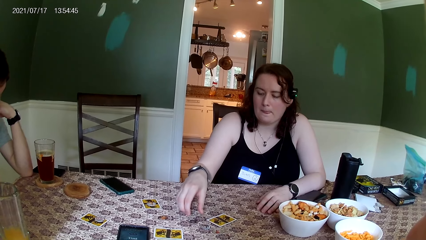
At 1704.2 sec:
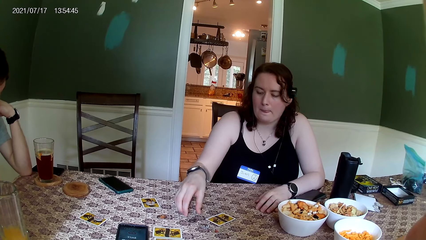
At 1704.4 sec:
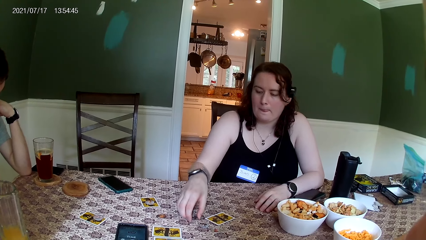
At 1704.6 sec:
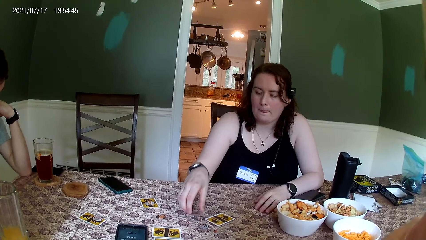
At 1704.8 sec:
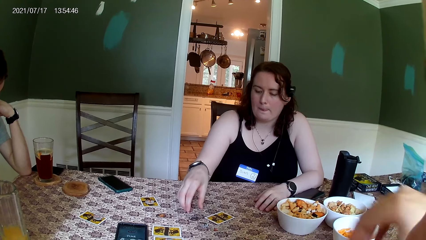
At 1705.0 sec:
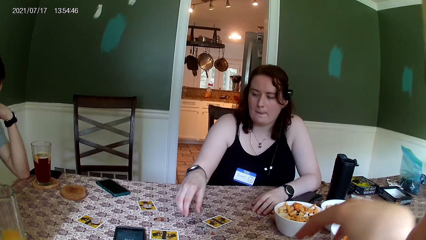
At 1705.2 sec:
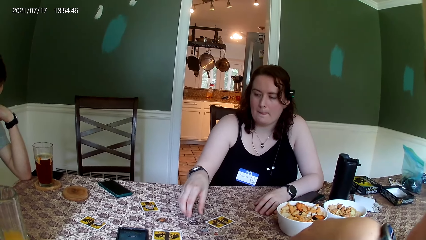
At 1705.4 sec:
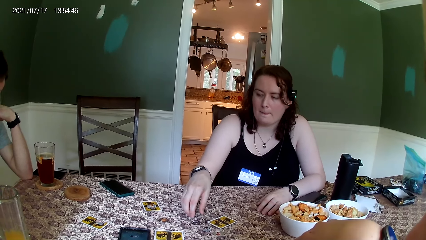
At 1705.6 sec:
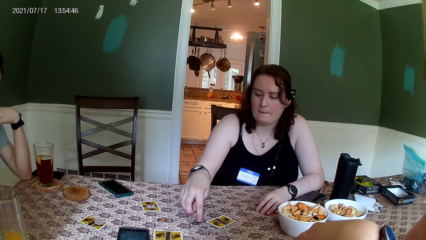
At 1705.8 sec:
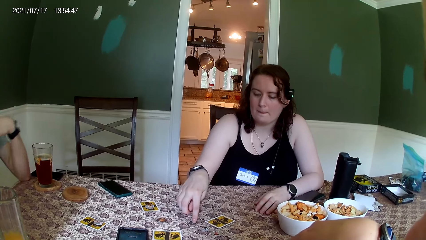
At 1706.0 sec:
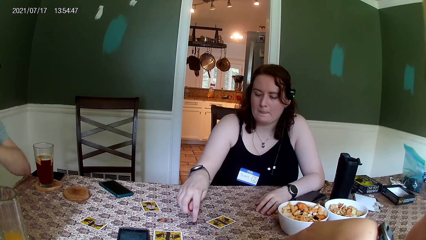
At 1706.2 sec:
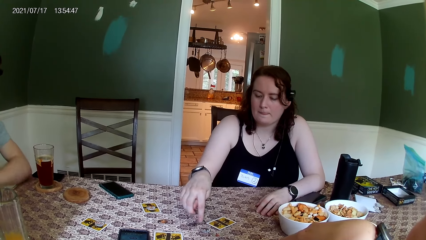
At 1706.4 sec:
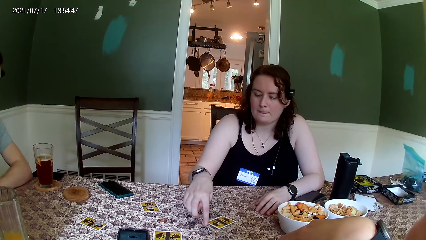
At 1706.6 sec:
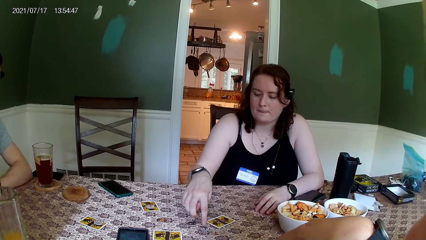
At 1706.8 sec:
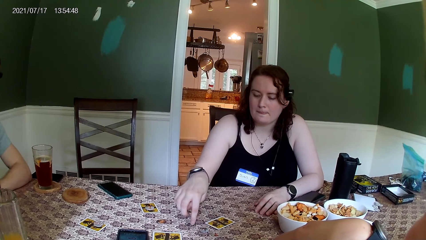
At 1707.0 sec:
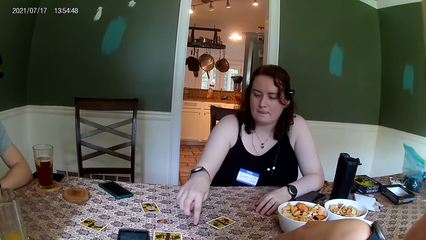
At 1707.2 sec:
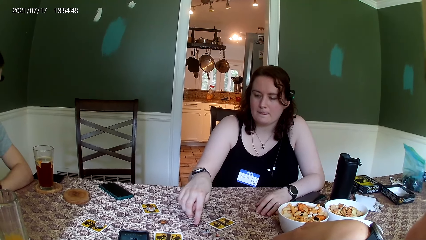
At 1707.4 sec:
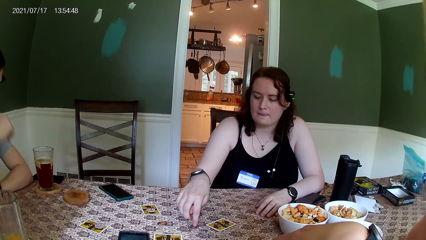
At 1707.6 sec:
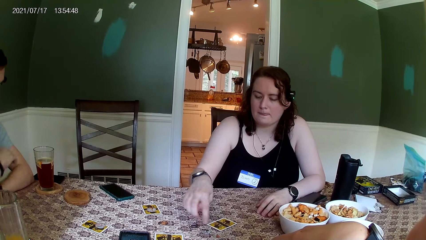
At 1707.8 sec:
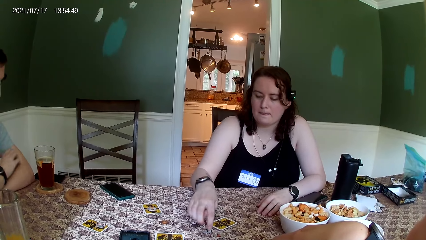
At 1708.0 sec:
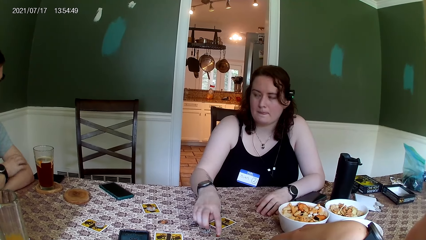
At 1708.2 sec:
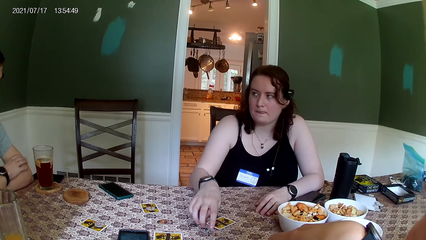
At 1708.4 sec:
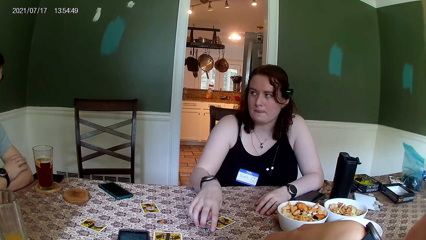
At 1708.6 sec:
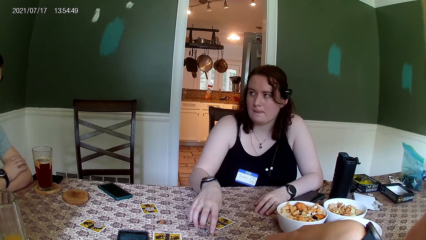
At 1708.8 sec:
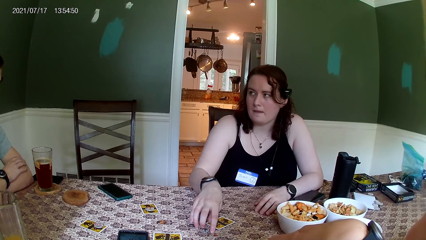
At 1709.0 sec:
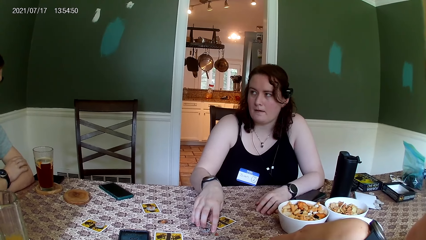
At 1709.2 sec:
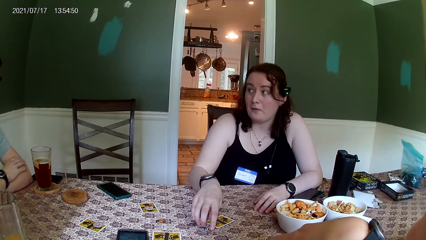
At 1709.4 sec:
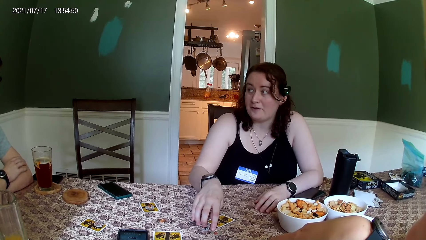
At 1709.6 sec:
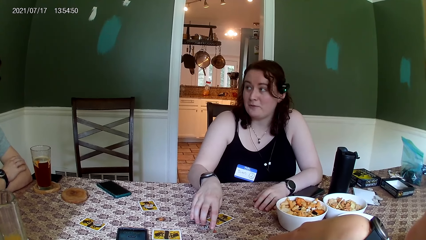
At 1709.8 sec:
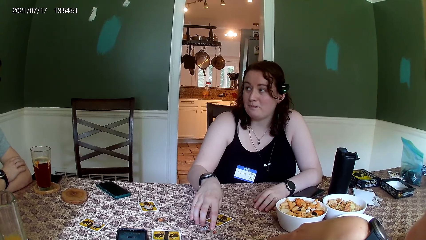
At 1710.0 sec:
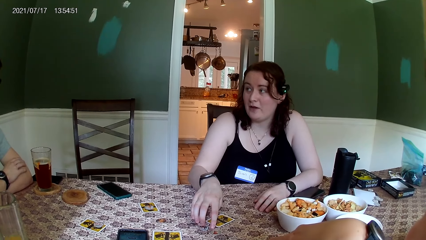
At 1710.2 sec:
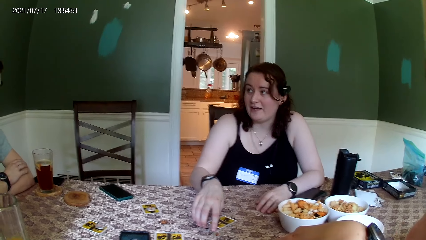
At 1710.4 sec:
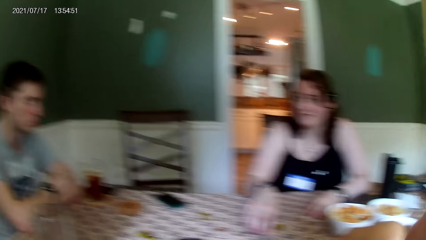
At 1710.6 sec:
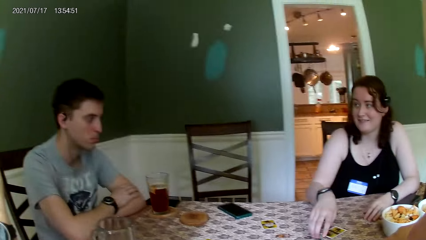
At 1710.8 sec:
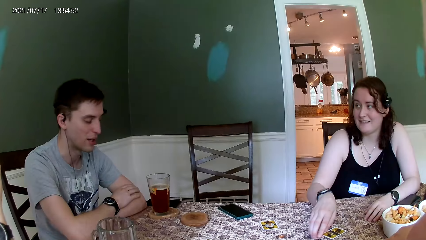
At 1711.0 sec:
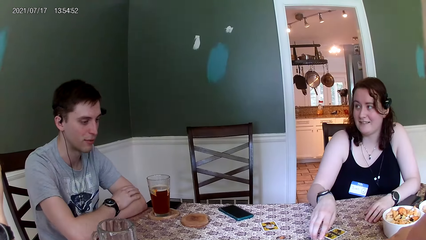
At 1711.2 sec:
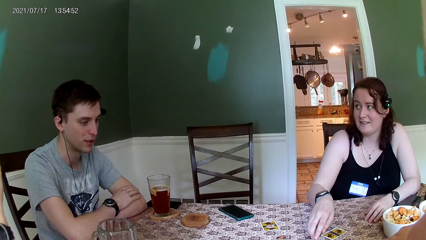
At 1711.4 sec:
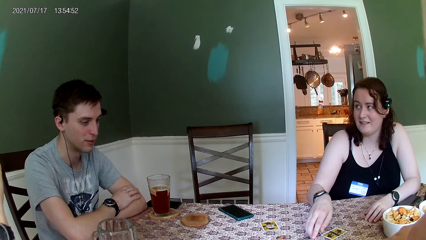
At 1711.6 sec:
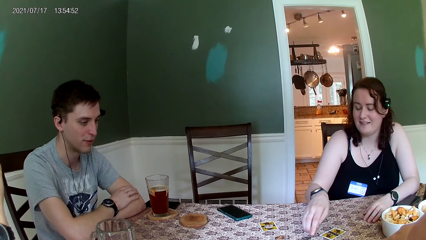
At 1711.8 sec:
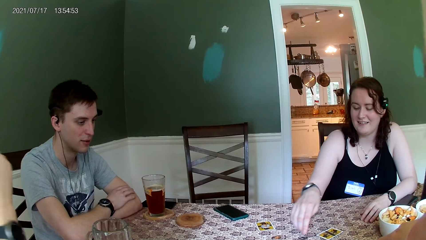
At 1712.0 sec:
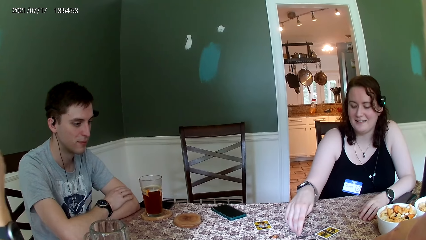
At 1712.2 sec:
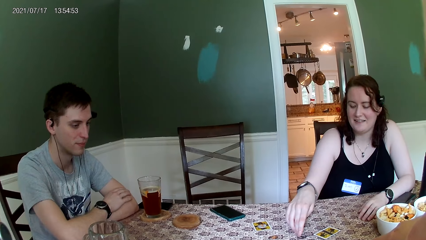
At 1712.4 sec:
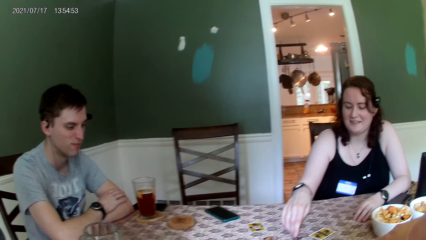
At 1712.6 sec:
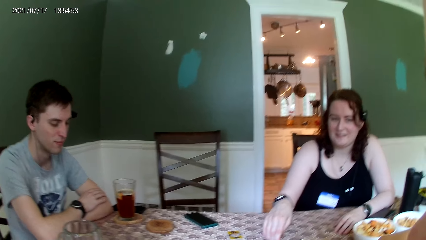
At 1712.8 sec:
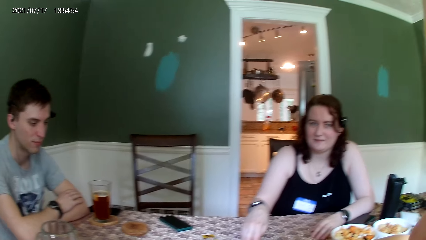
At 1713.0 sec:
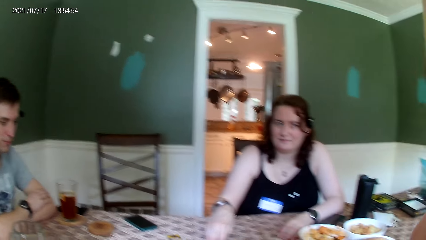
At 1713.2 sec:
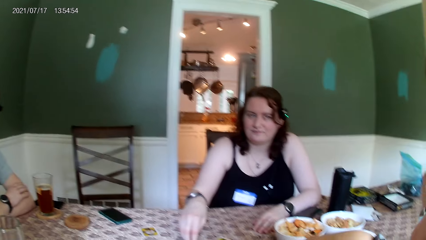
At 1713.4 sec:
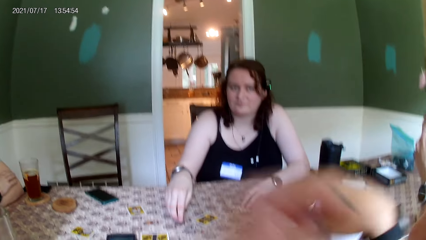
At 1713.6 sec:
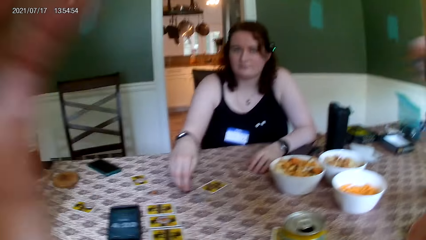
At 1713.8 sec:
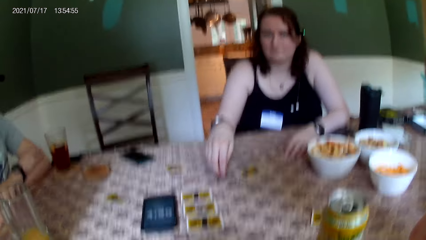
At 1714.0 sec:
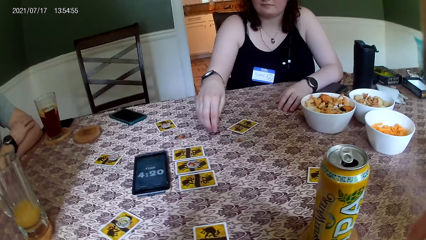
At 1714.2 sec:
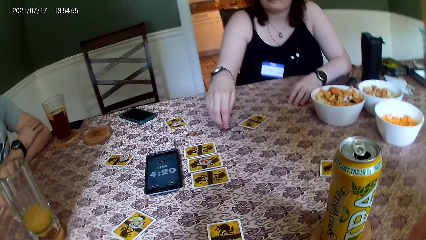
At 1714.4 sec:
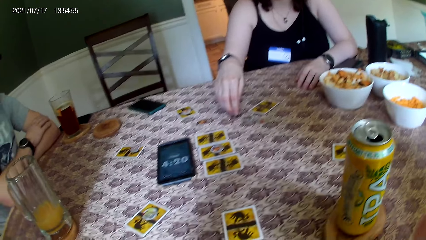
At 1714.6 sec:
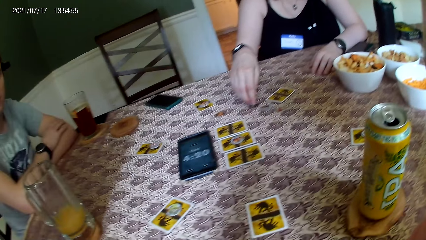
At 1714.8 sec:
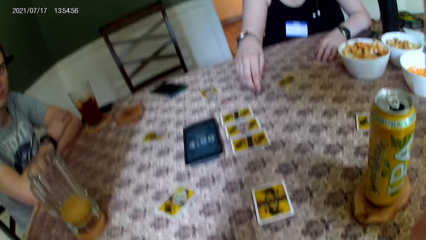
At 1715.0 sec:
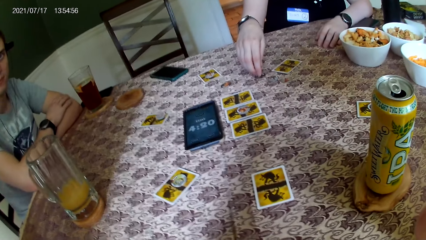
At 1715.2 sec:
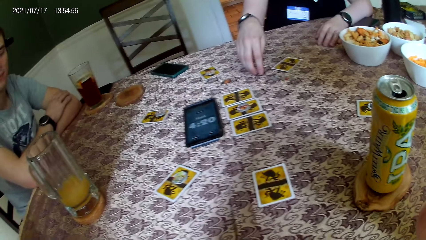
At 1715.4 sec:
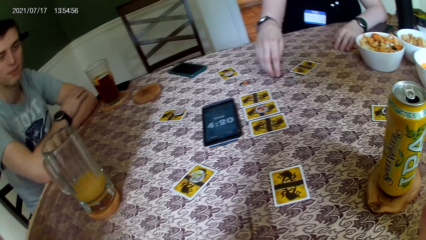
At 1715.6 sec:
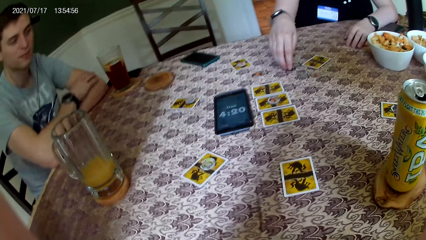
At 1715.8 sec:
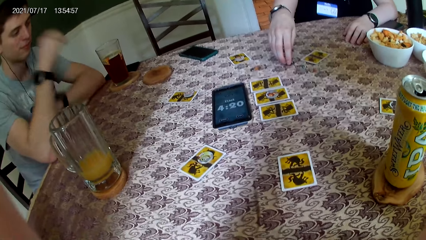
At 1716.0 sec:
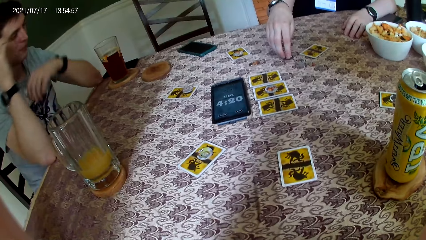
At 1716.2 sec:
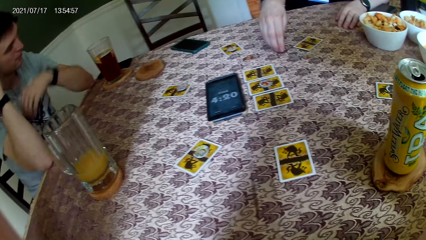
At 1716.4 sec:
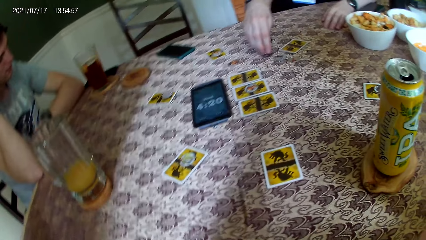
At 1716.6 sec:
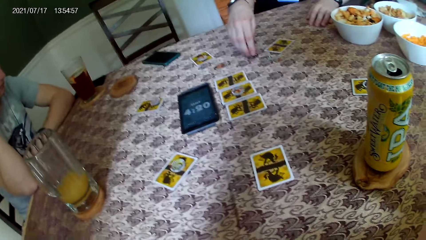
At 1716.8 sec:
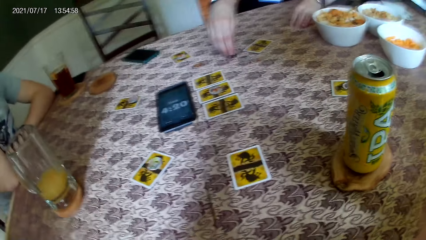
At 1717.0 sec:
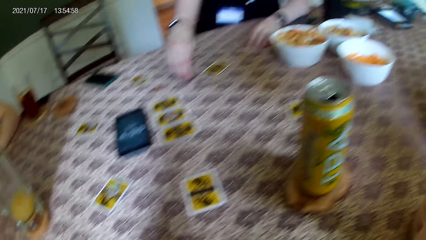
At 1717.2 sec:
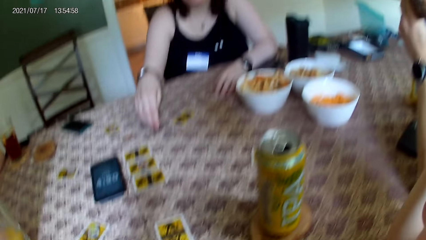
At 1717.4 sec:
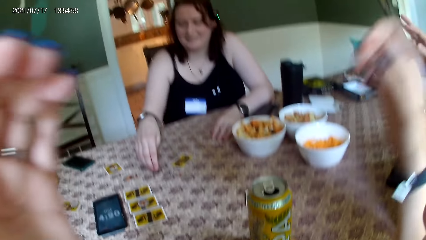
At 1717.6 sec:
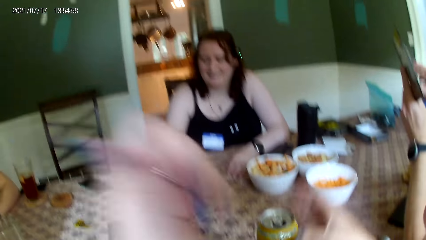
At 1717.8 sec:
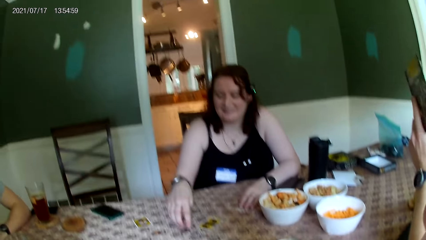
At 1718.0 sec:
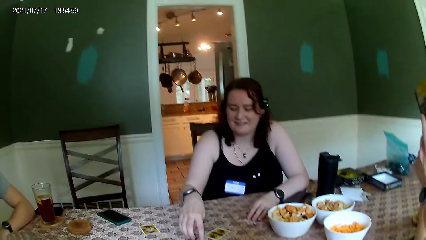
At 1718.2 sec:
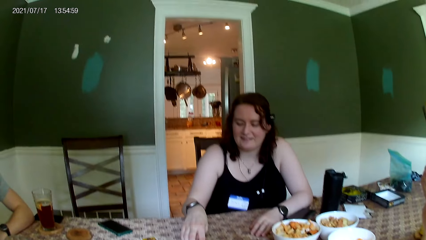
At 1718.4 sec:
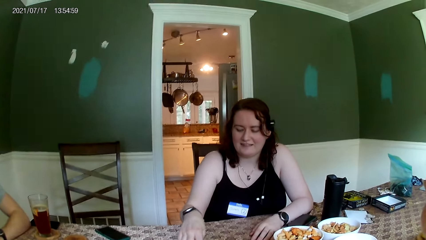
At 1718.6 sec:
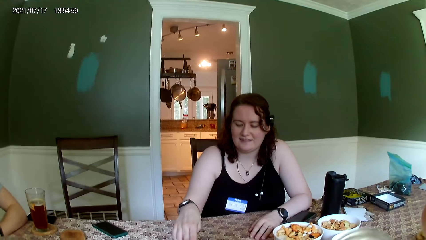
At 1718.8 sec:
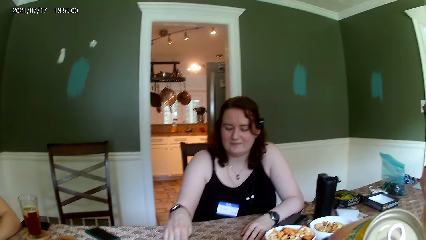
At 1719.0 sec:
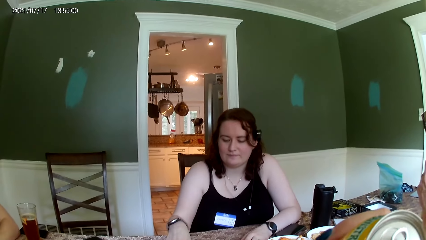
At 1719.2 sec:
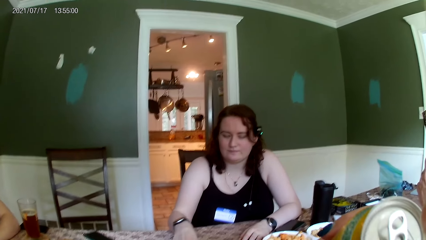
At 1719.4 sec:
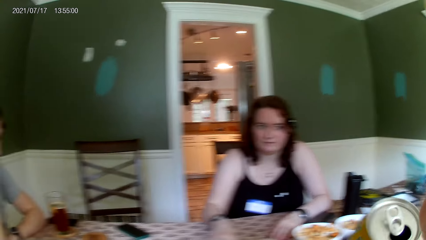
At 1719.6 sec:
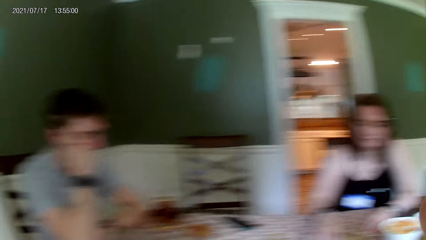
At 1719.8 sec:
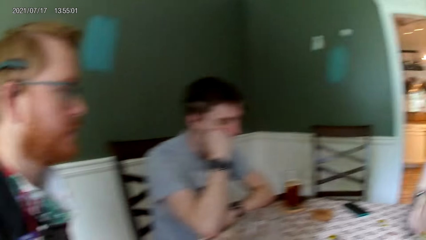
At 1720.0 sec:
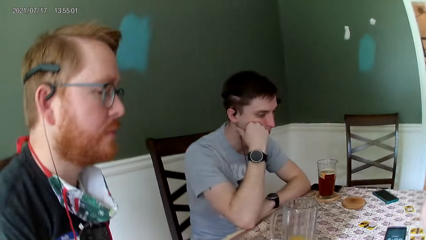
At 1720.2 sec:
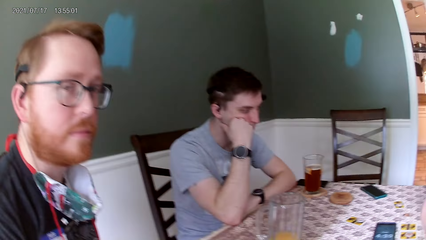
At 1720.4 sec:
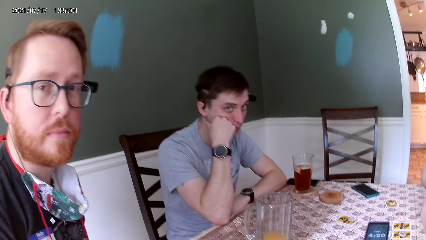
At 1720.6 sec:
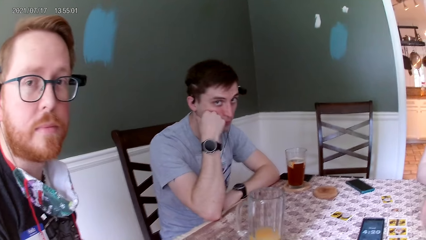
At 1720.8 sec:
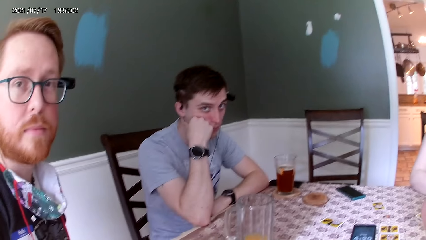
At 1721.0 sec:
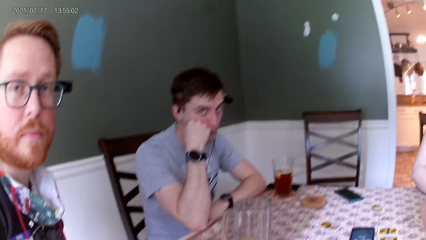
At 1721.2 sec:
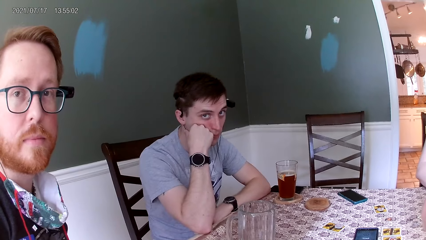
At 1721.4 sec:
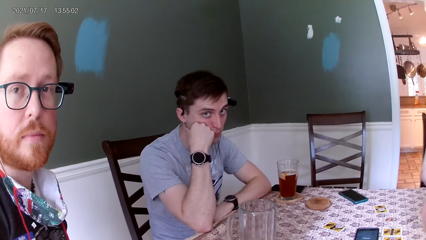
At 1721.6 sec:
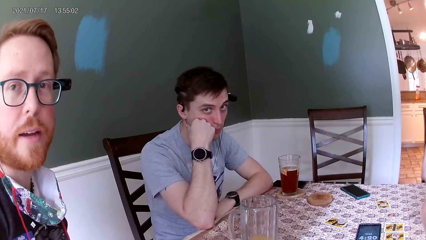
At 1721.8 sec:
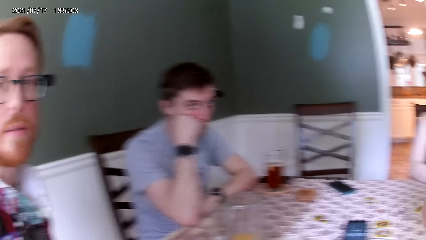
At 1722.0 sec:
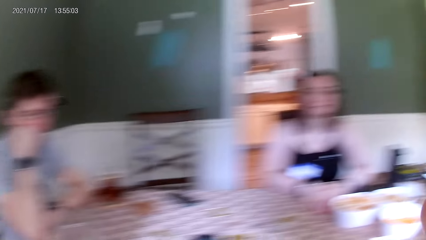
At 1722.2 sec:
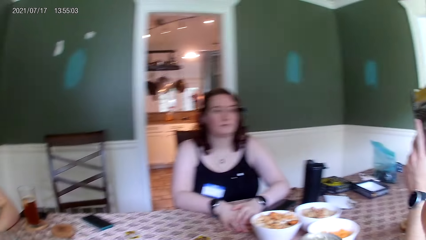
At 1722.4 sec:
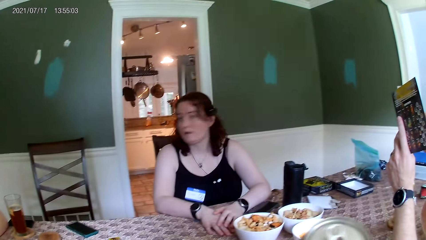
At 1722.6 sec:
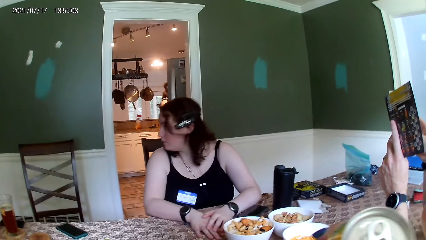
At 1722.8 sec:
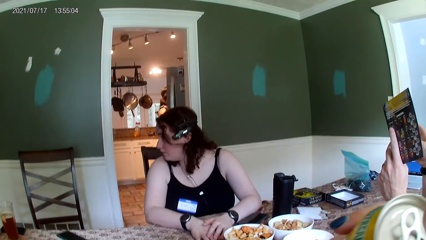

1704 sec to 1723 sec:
A woman puts her right hand on her mouth. A man converses with another woman. The camera wearer converses with another man. She adjusts her hair with both hands. She adjusts the camera. She sips a drink. She puts a can drink in her mouth with her right hand. She converses with the other man. She talks to someone.
